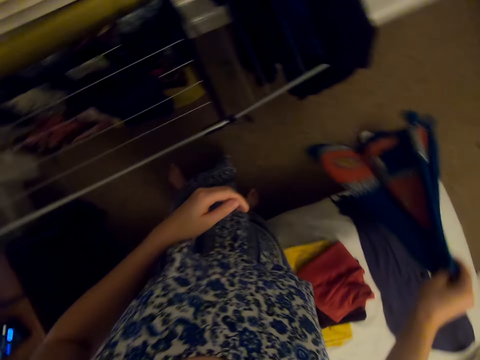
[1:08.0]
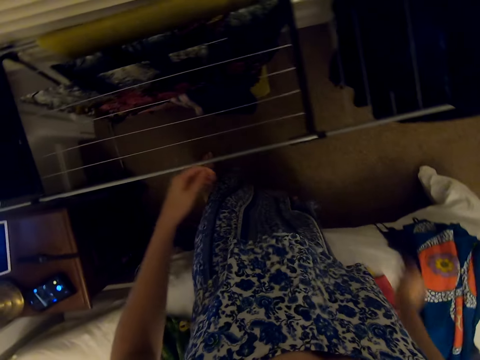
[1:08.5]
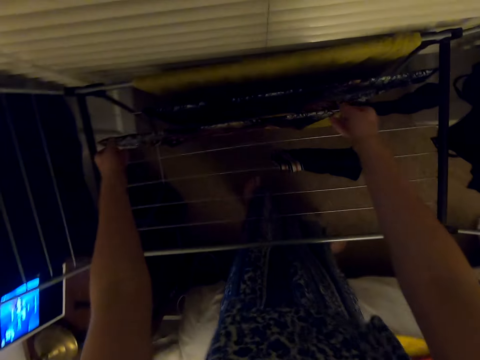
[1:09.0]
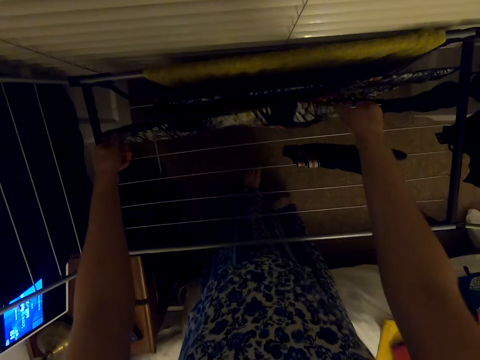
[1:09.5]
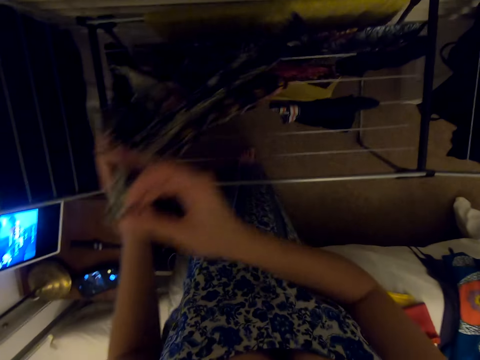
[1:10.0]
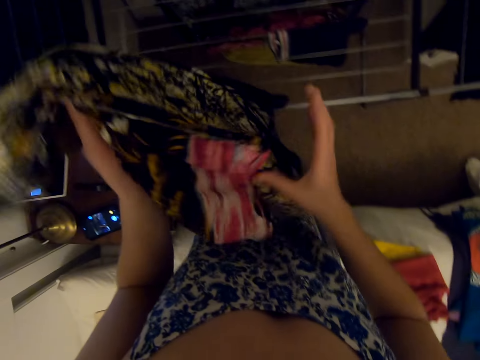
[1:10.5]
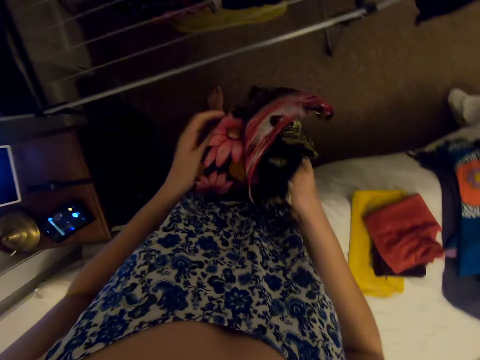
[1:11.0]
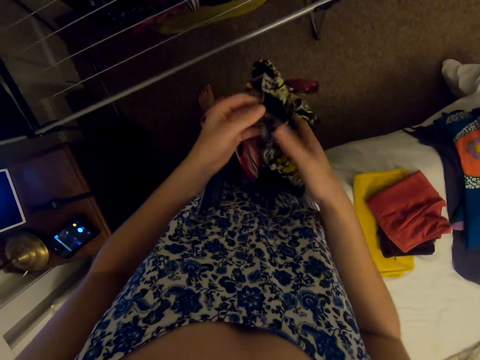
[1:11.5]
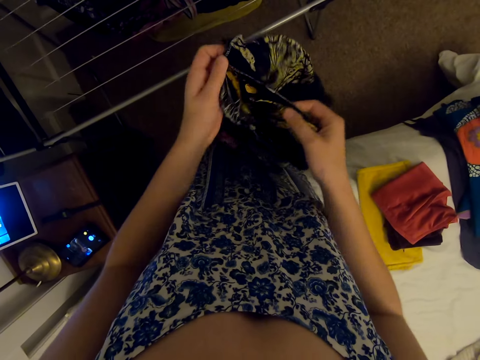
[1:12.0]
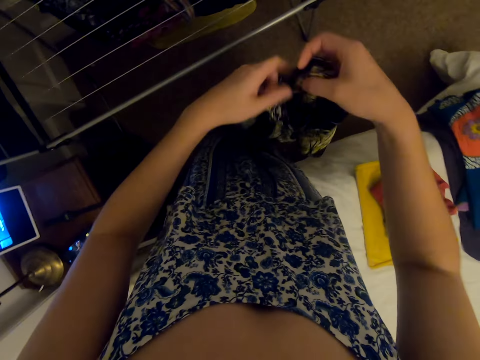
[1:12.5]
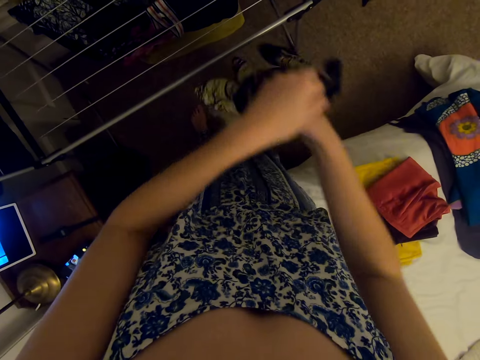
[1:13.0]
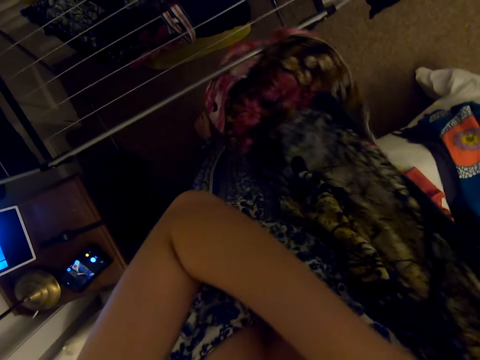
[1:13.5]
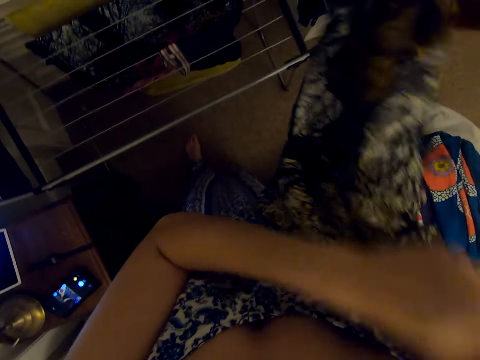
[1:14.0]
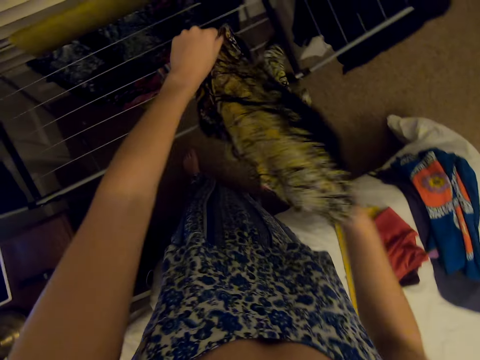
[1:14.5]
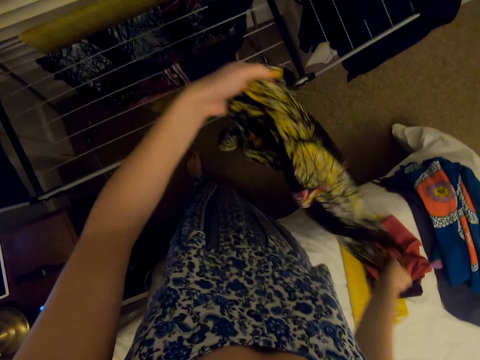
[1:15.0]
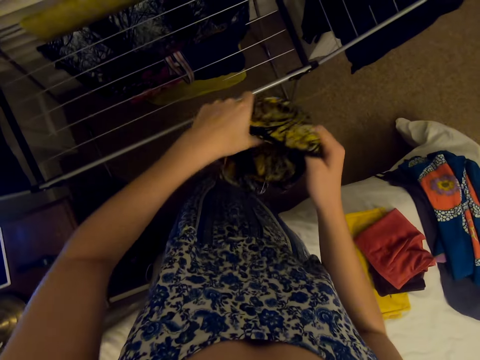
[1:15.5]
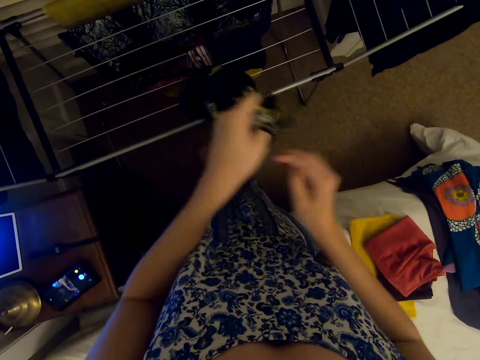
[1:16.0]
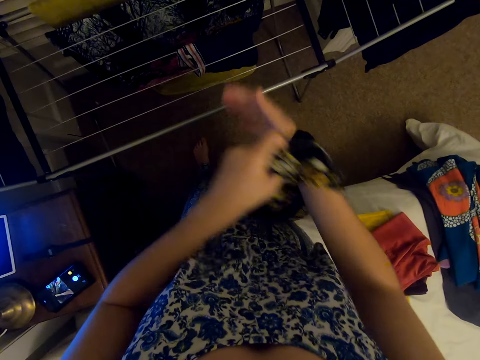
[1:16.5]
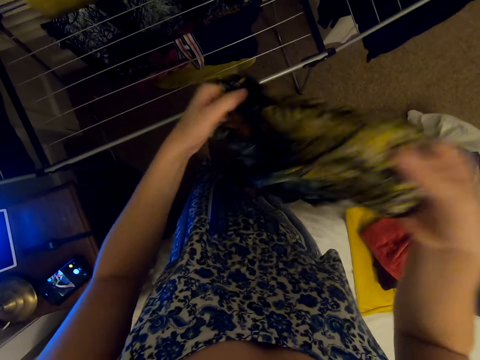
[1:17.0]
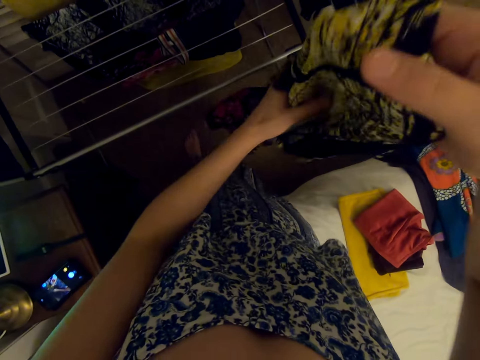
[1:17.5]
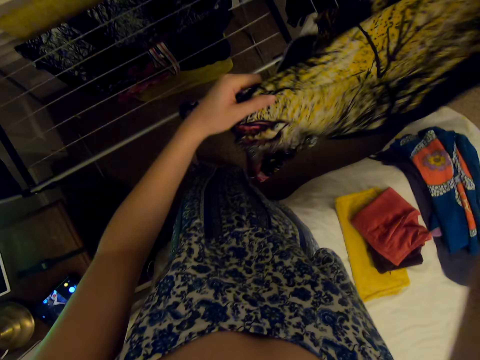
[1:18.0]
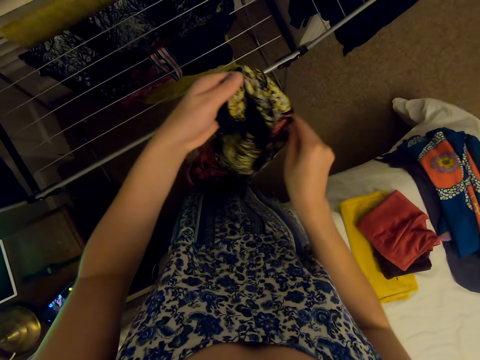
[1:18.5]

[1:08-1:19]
The camera wearer puts the towel on the bed. They pick up a cloth from the rack. They turn the cloth inside out.

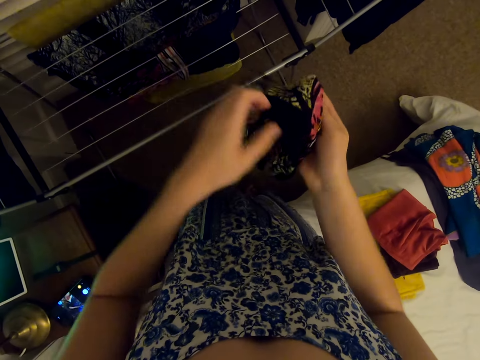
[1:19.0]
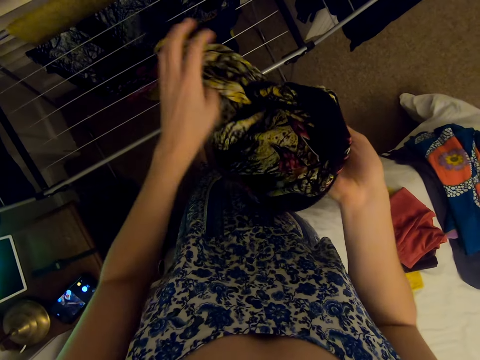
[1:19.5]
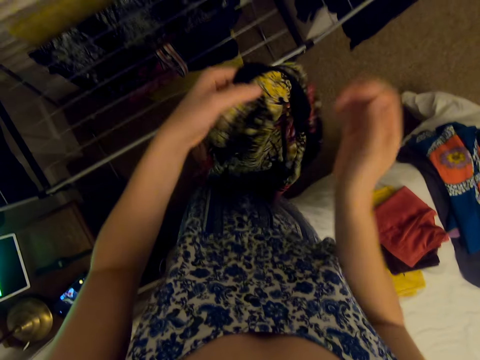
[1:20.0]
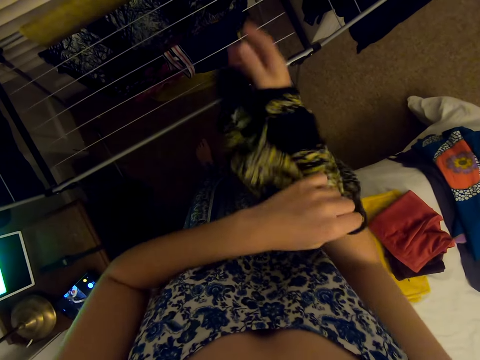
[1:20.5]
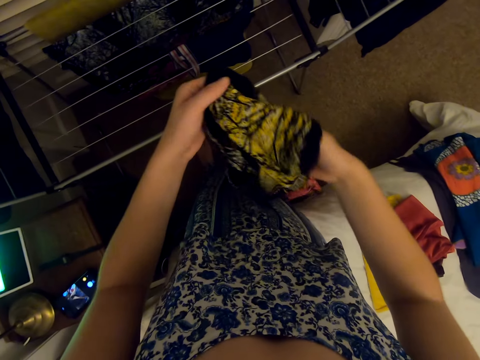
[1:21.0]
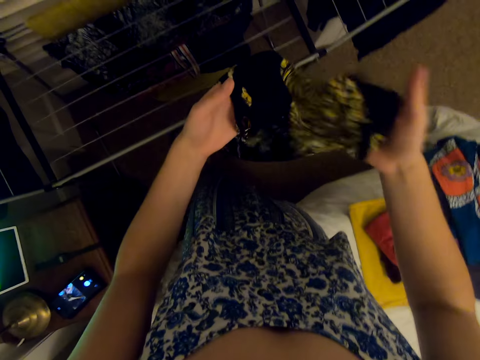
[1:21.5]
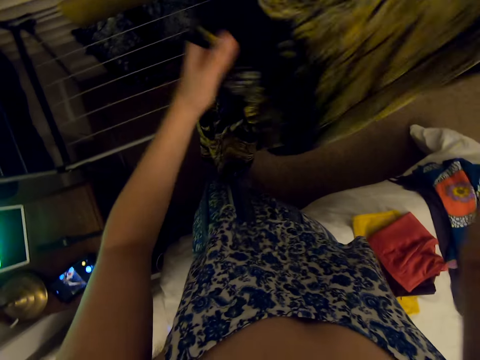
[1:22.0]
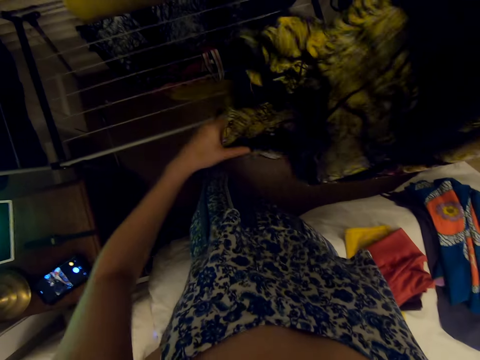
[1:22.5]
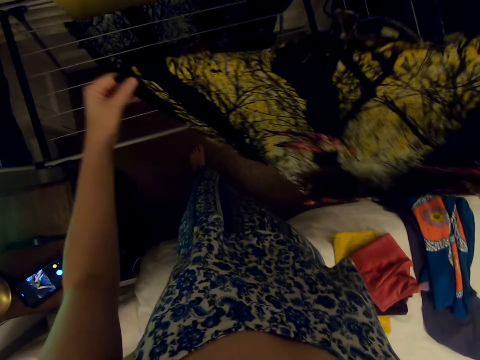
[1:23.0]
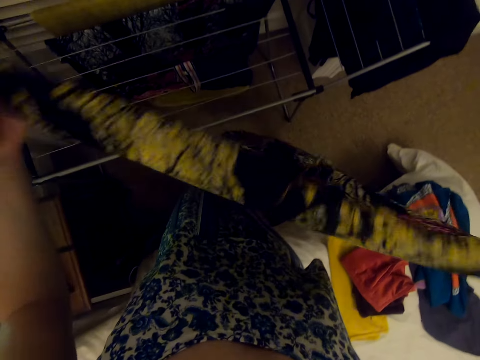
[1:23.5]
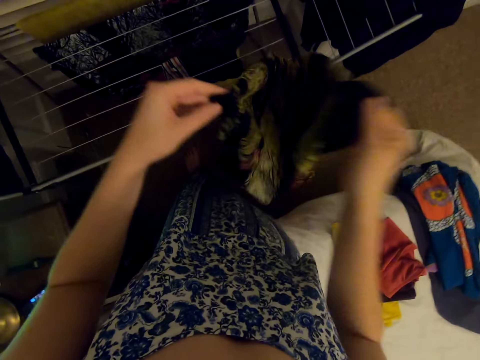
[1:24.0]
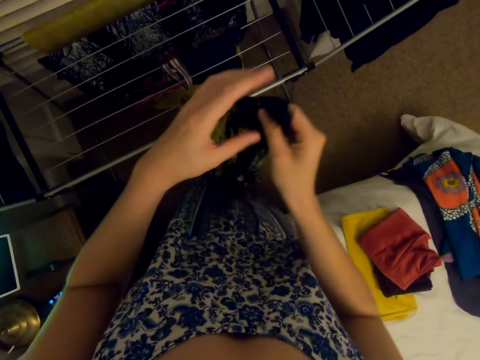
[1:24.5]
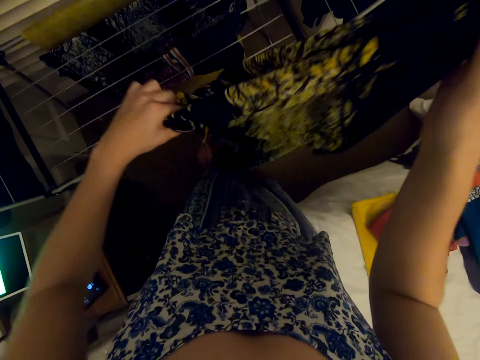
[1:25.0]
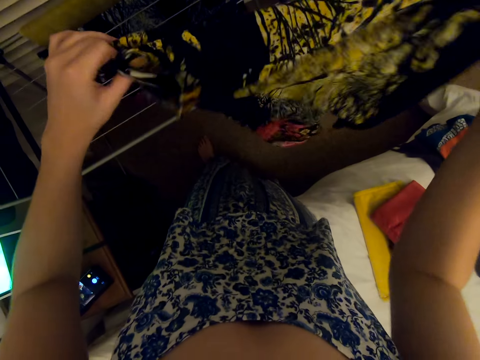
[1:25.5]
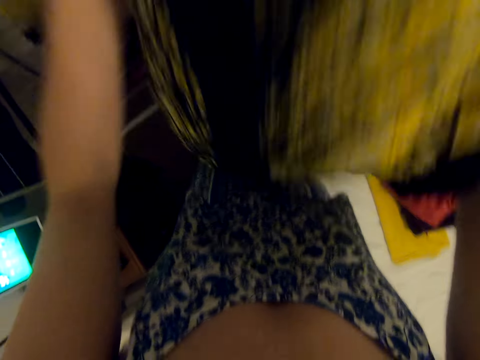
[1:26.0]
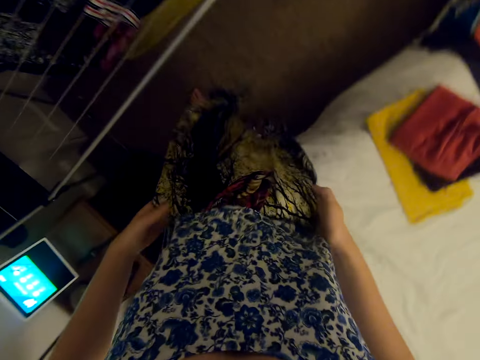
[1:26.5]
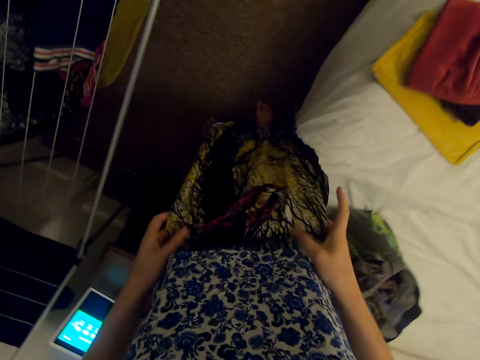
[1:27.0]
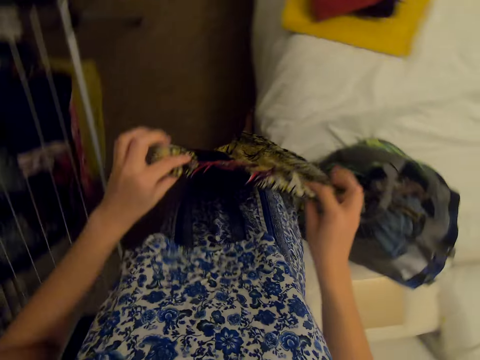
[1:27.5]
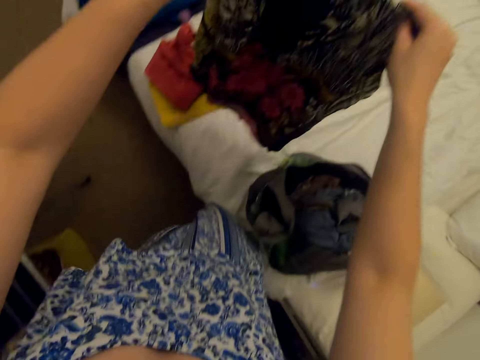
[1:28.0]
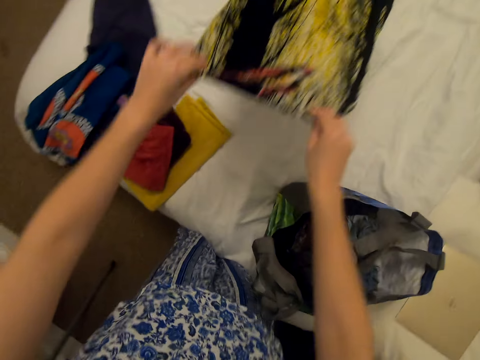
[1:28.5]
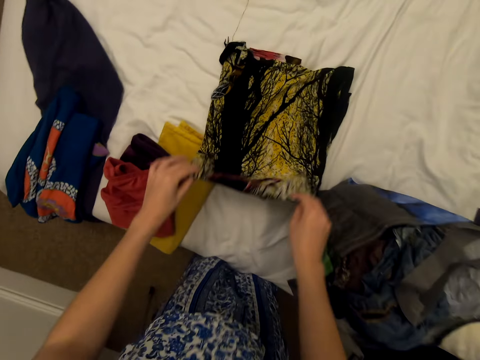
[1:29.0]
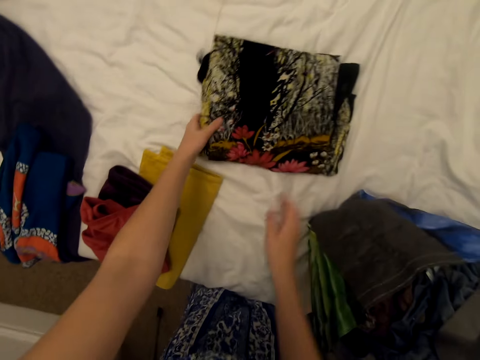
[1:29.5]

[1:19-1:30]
The camera wearer folds the cloth. They put the cloth on the bed.

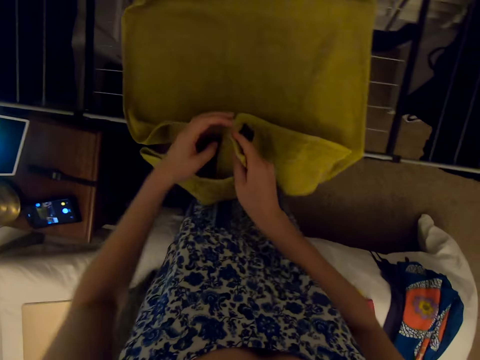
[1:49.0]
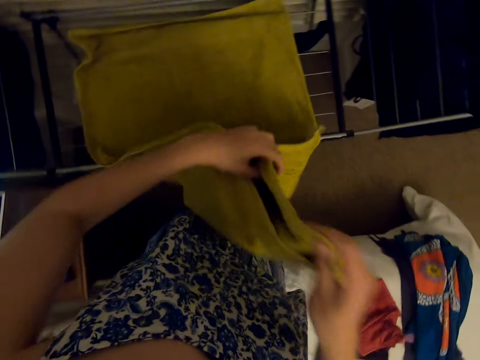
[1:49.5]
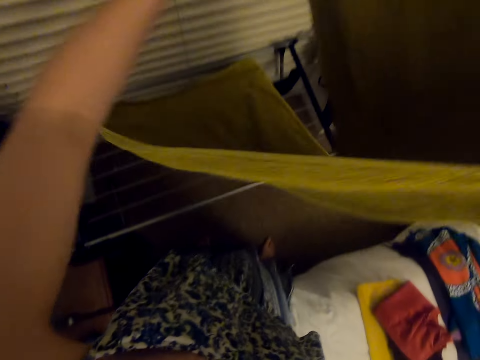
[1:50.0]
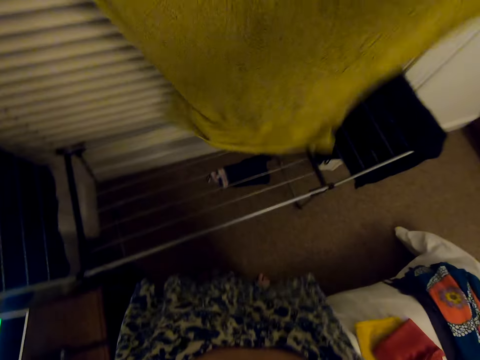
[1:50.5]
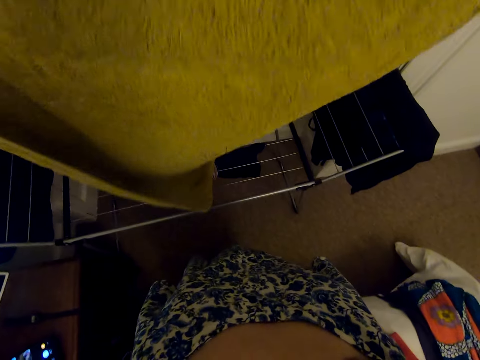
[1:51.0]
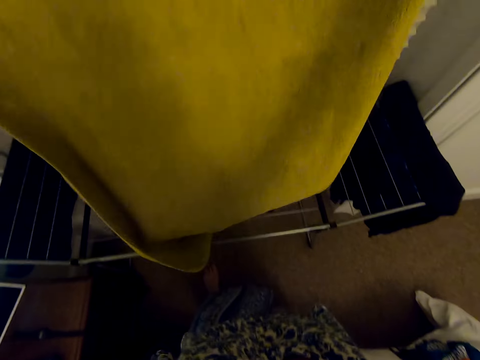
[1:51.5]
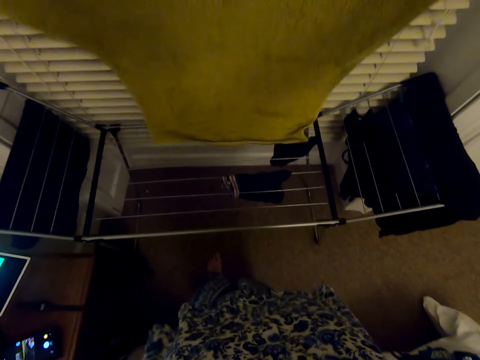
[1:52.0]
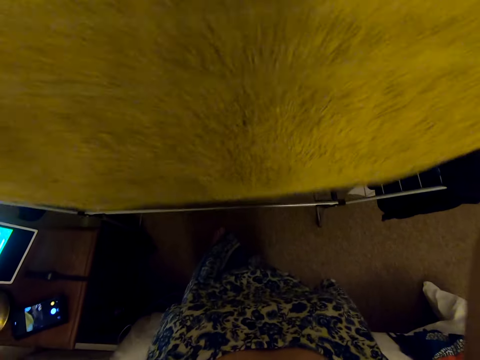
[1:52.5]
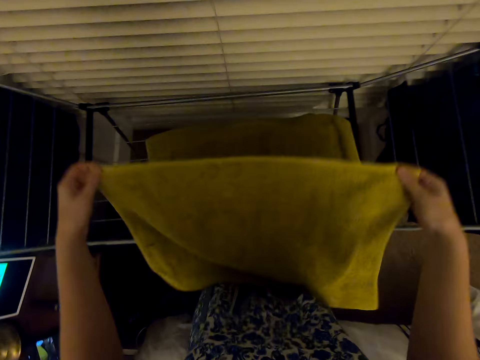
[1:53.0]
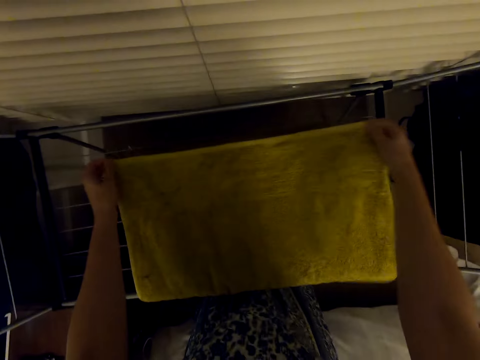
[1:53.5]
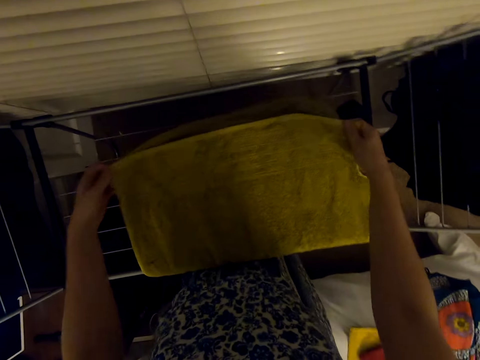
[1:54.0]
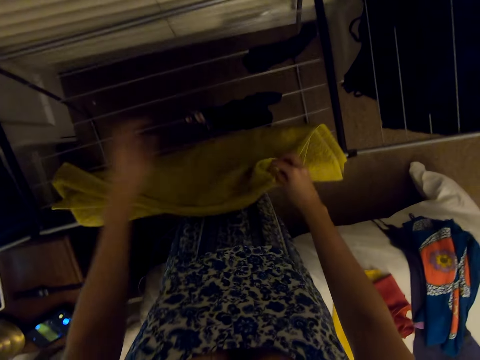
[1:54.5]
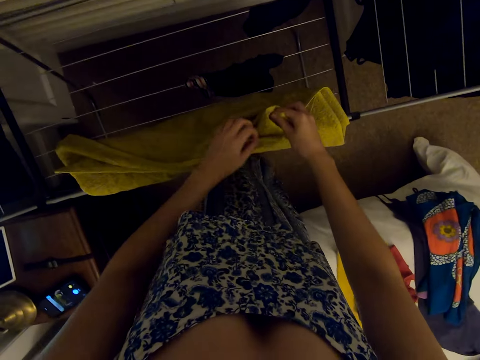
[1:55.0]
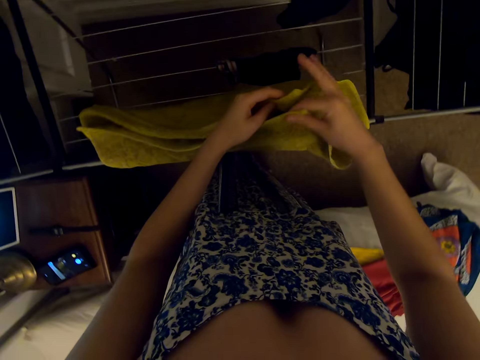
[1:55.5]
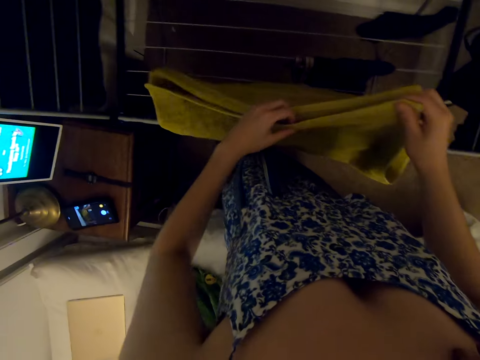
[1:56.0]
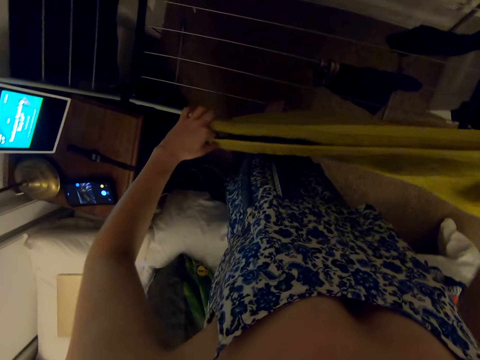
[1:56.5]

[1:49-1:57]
The camera wearer folds the towel.
